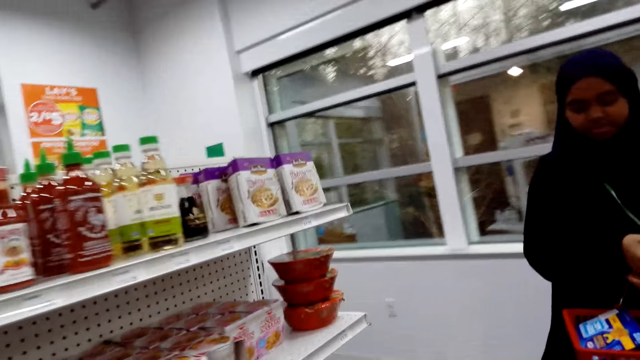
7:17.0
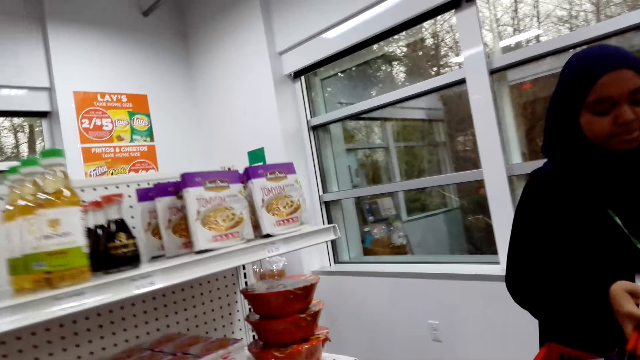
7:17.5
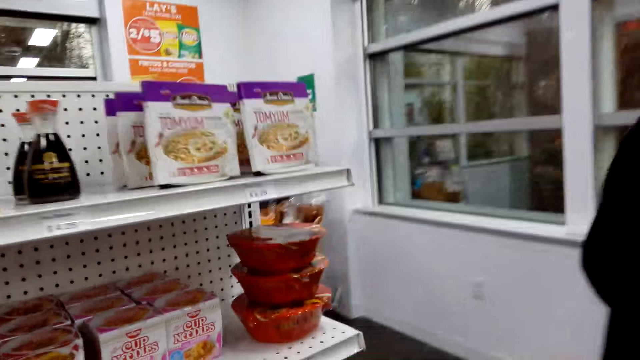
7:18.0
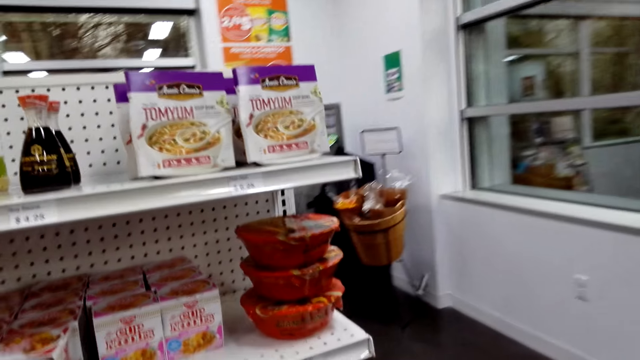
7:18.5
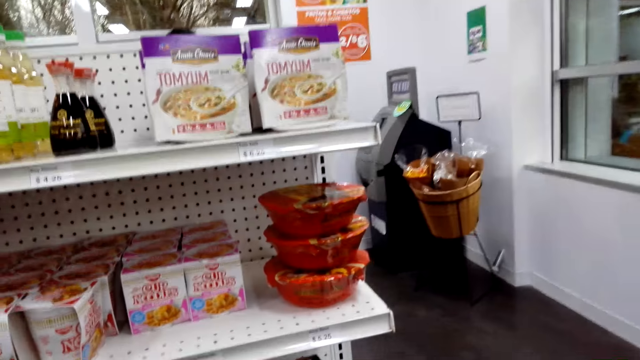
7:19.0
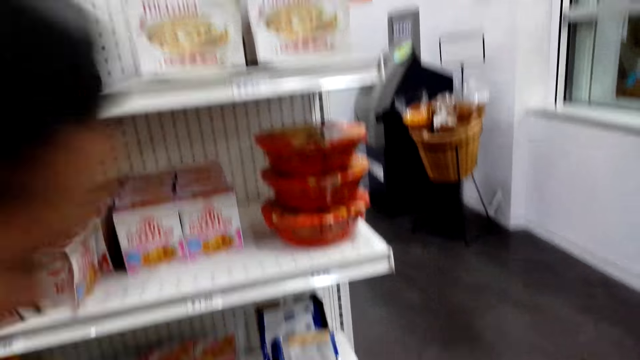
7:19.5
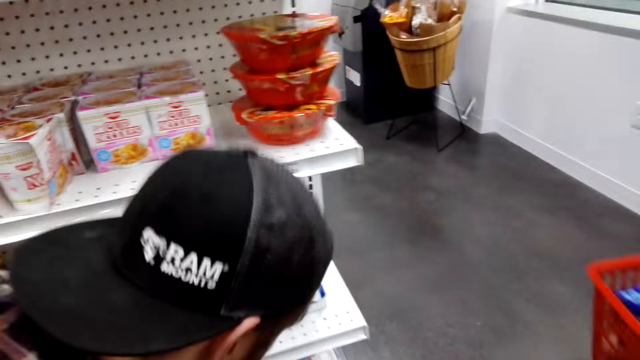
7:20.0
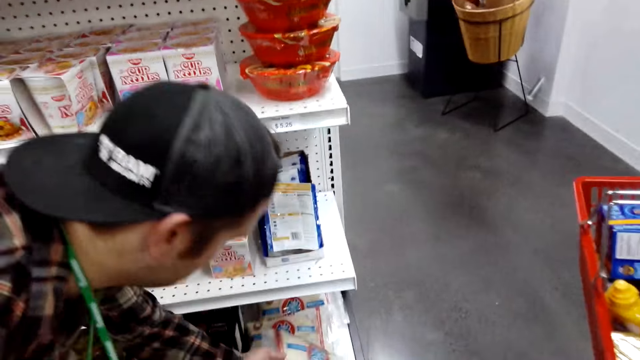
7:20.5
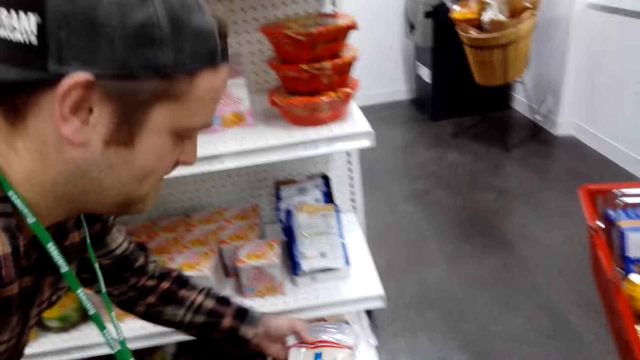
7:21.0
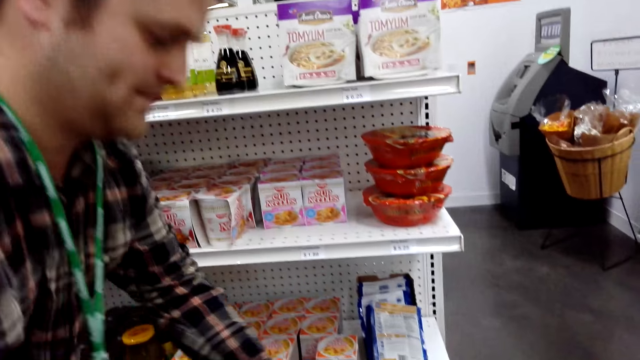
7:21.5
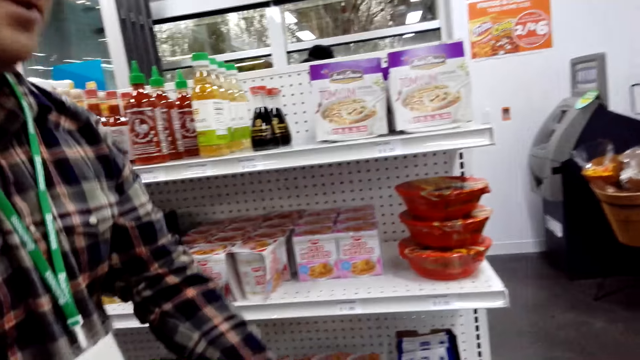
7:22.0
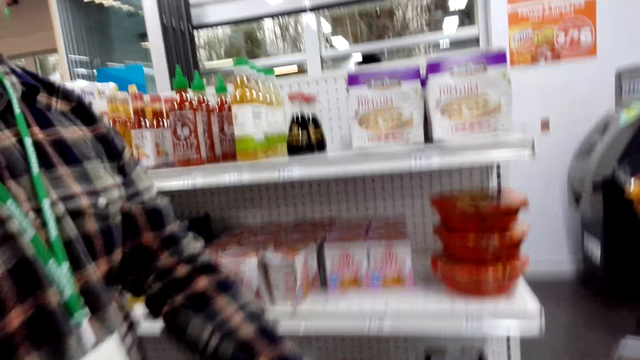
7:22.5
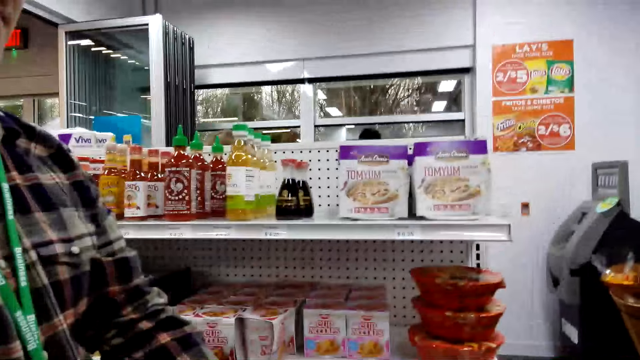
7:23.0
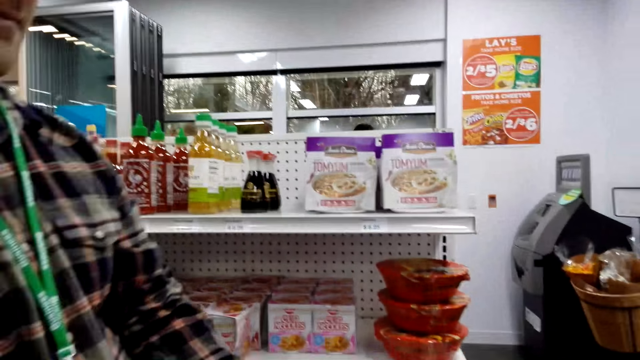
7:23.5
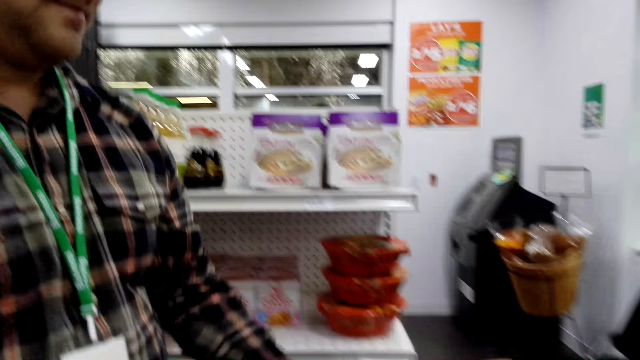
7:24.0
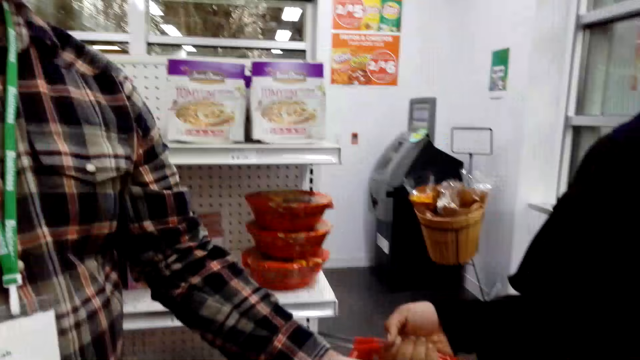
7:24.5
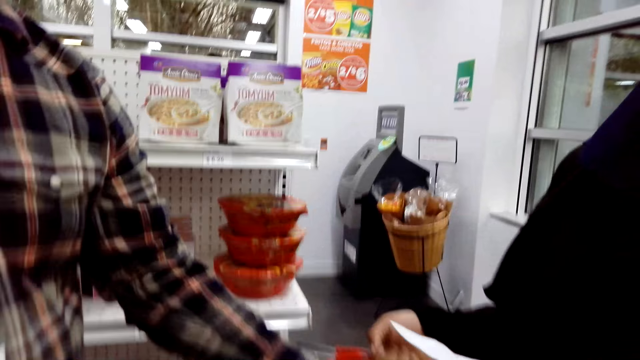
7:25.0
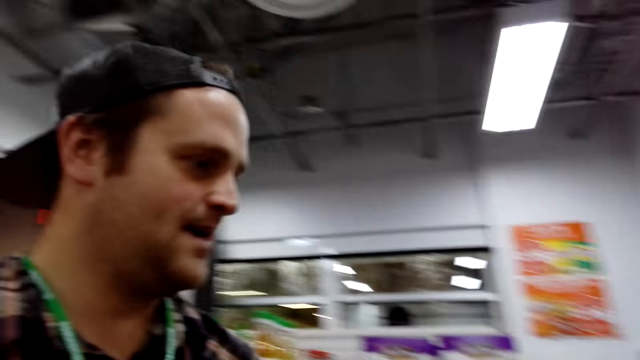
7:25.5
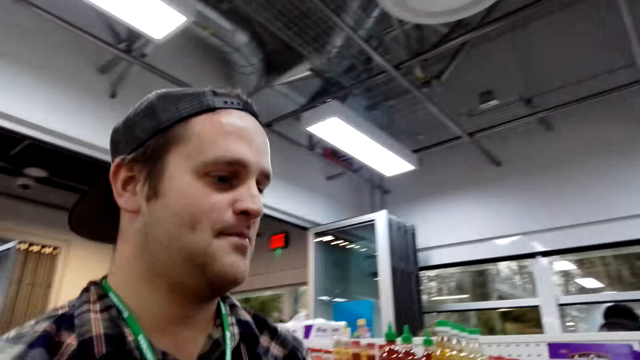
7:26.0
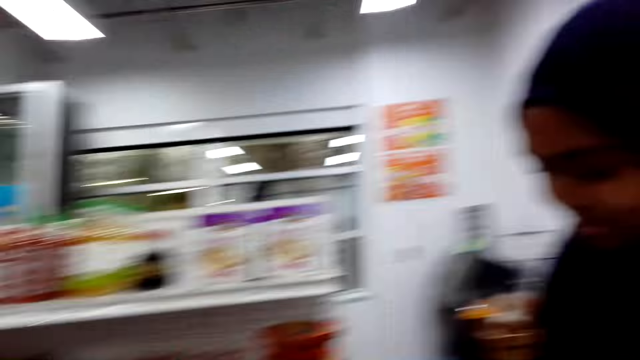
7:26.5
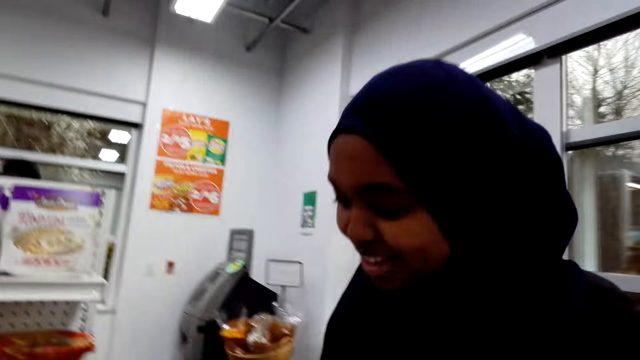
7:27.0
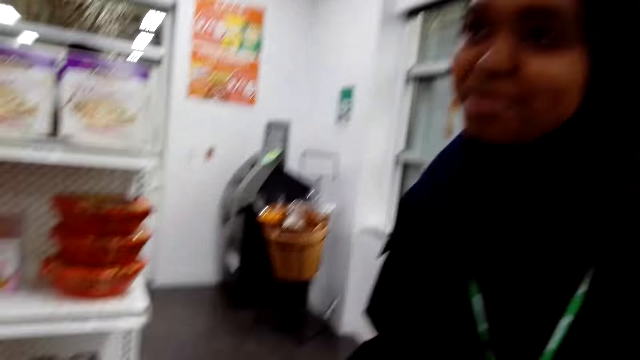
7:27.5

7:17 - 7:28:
A woman picks the rice on the shelf.

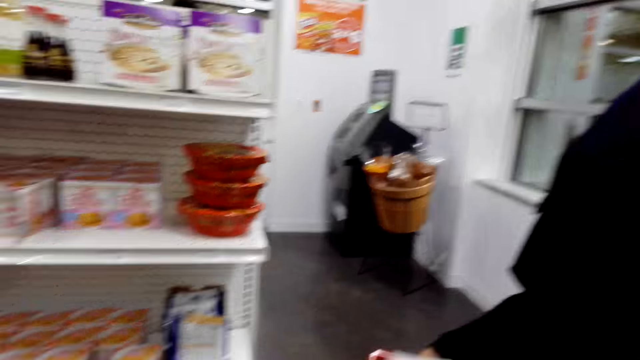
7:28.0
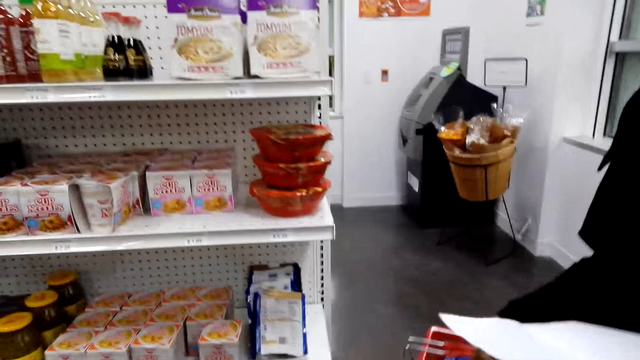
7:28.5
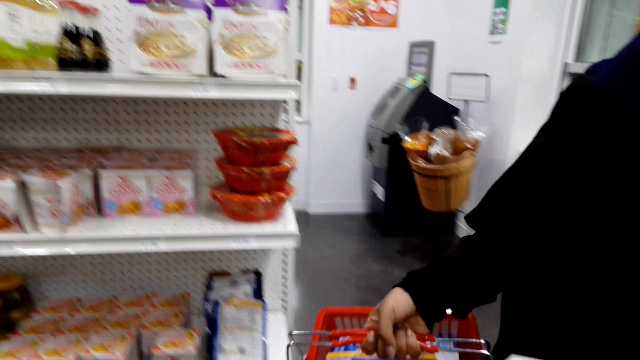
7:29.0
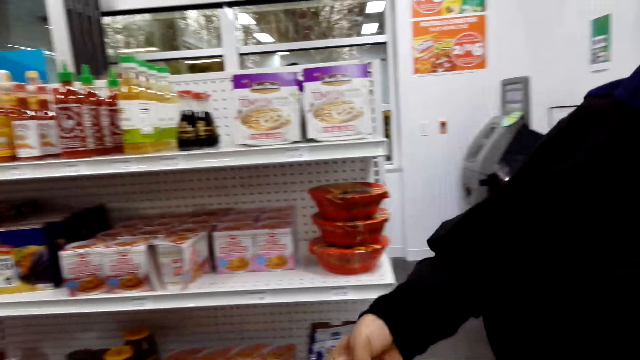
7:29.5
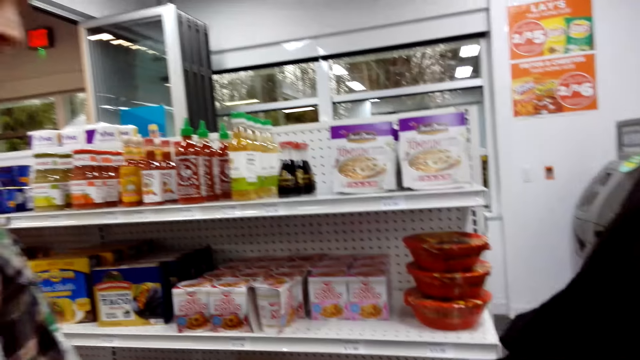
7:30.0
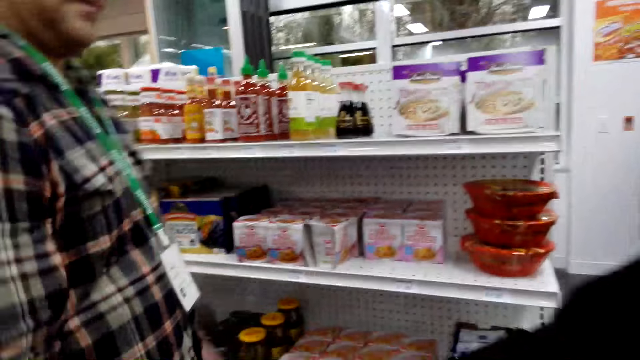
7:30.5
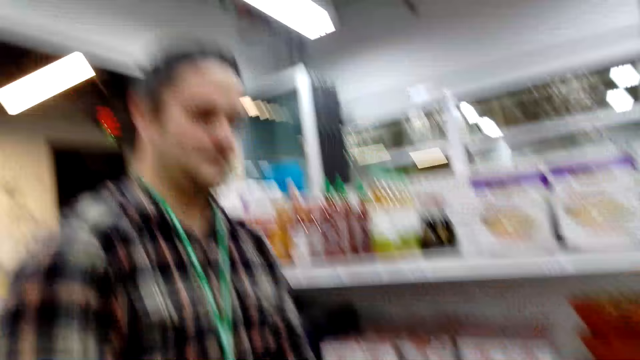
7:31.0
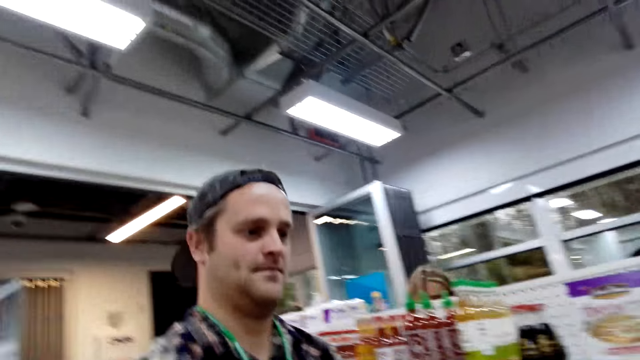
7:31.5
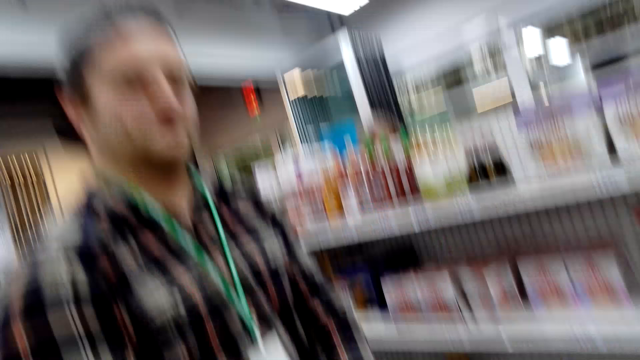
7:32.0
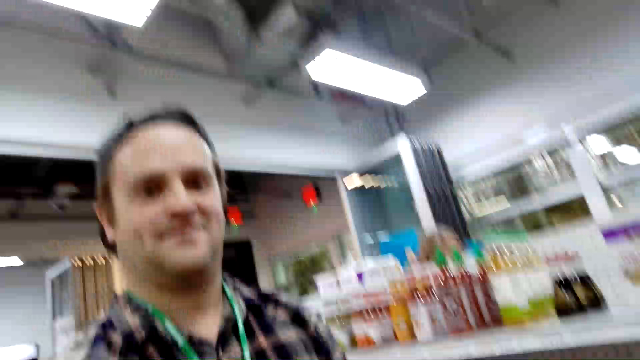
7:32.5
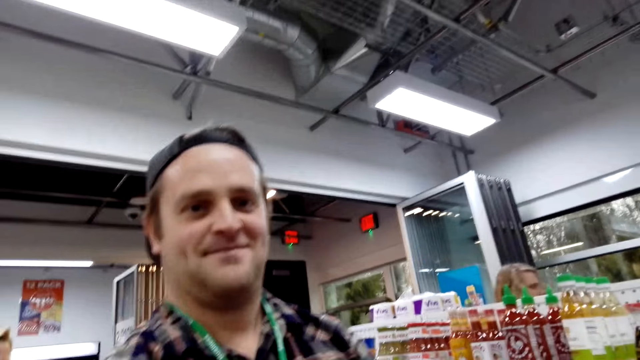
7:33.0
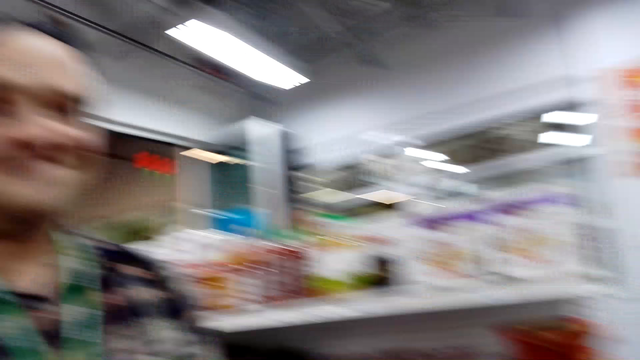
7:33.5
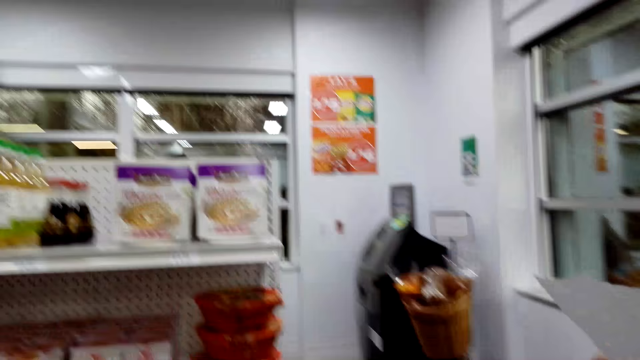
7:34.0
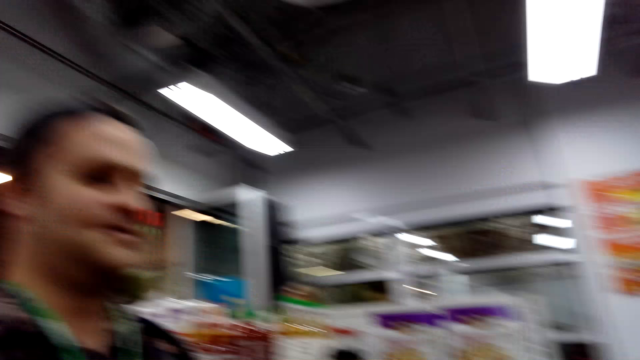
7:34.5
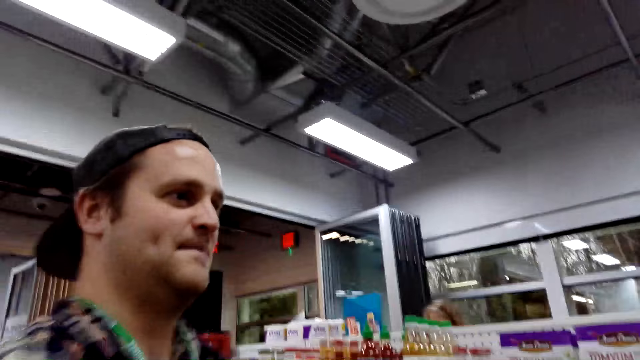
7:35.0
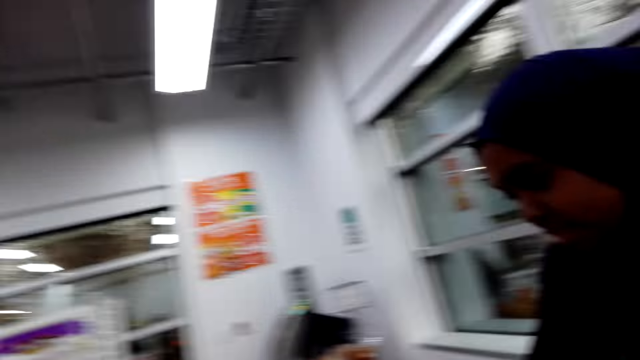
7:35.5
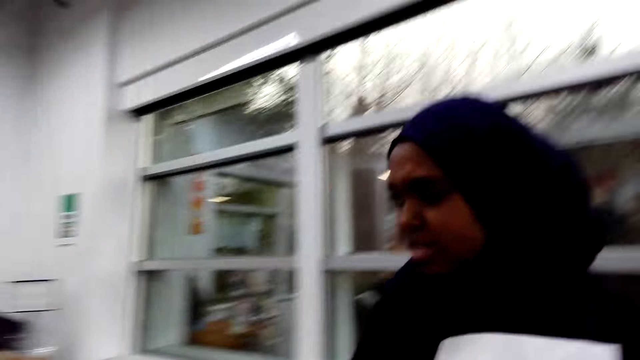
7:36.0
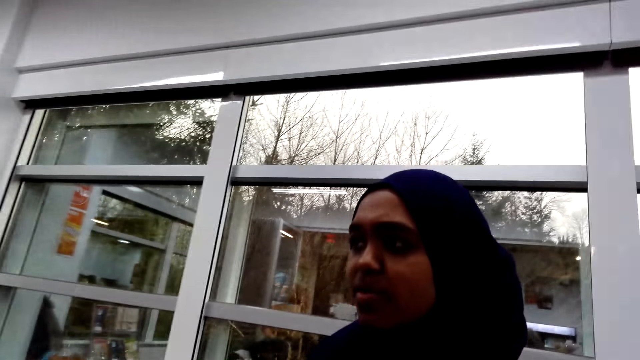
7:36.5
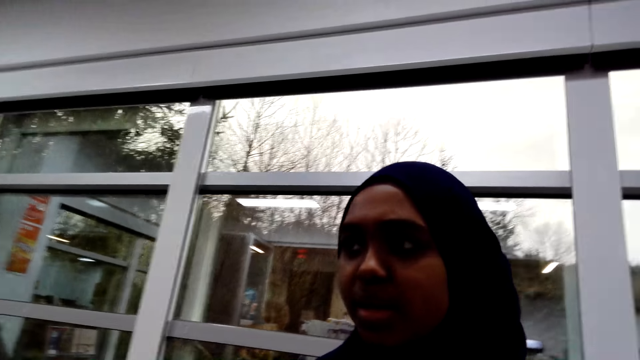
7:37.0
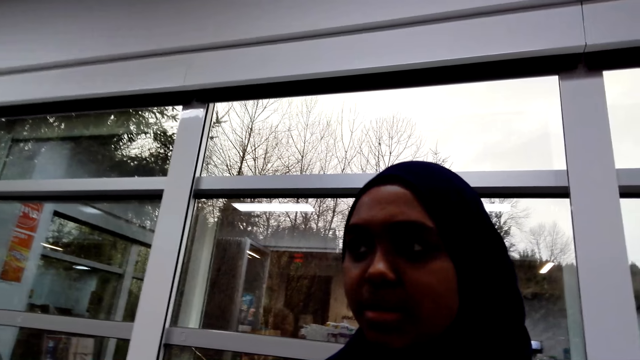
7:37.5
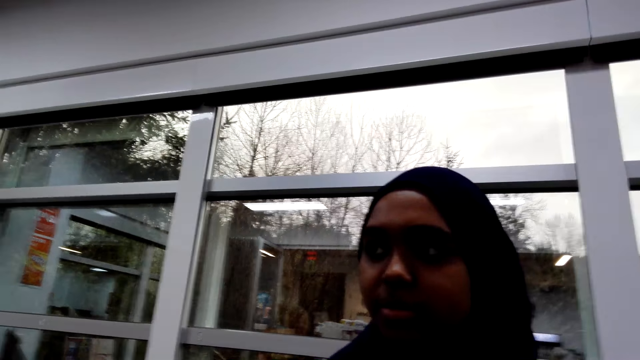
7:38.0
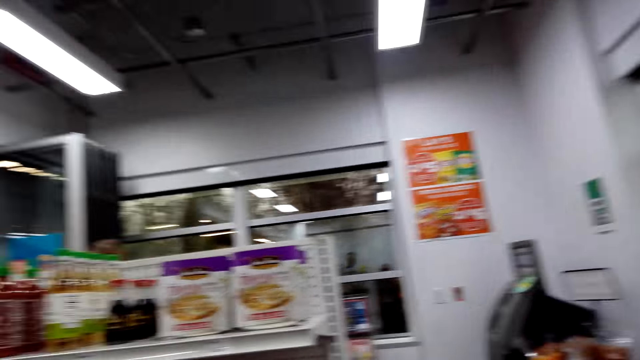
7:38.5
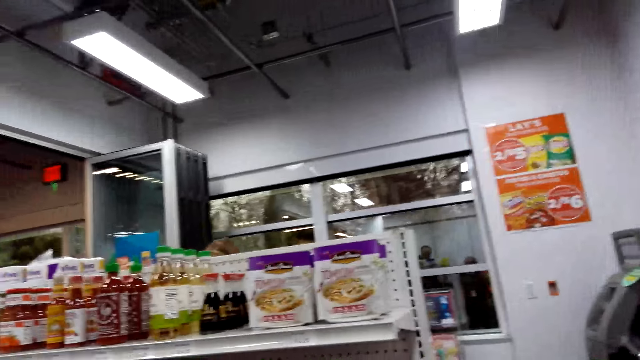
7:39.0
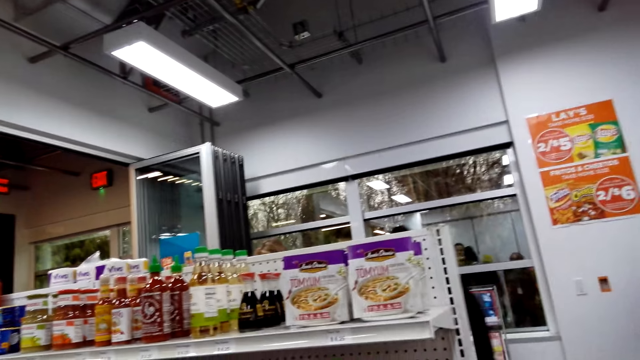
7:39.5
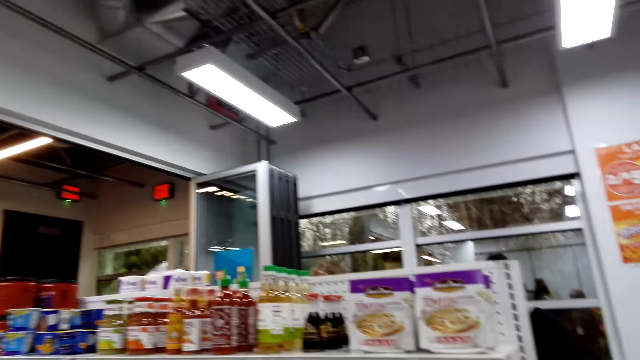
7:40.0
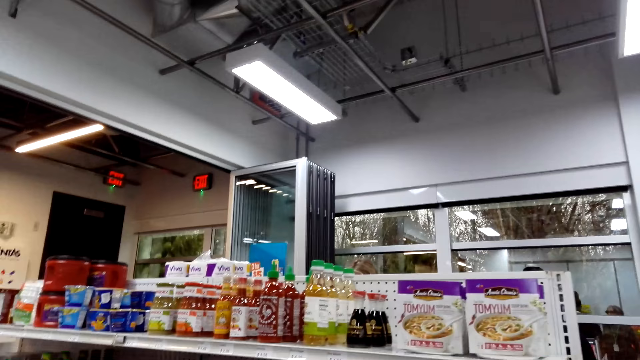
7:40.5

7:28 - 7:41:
A person gives another person a shopping basket.
